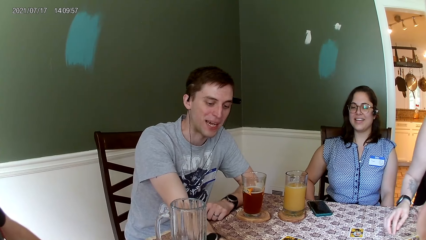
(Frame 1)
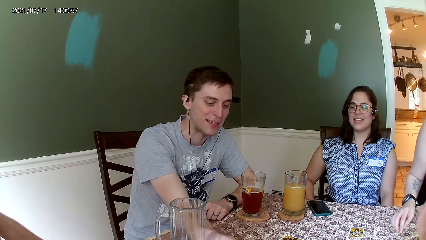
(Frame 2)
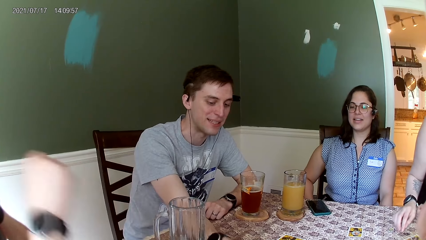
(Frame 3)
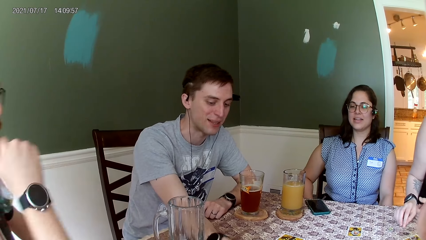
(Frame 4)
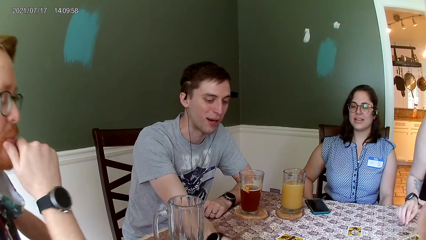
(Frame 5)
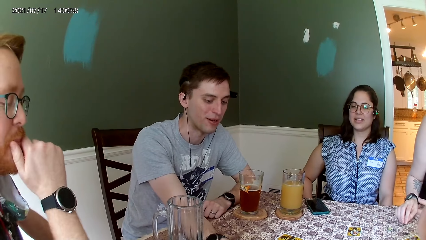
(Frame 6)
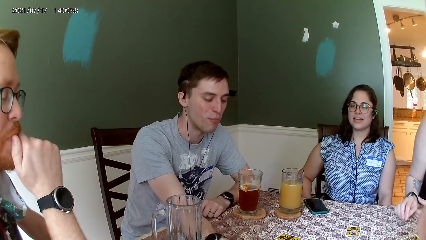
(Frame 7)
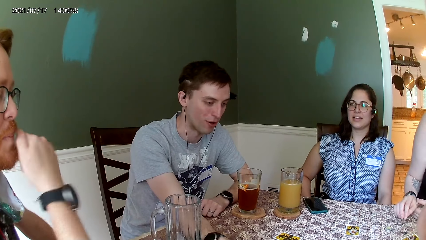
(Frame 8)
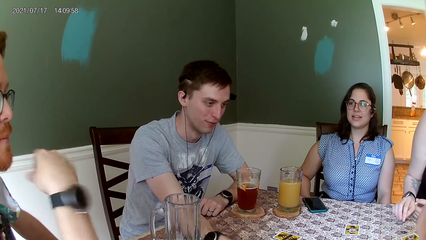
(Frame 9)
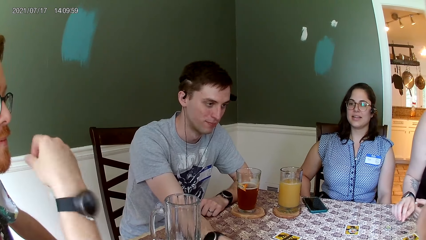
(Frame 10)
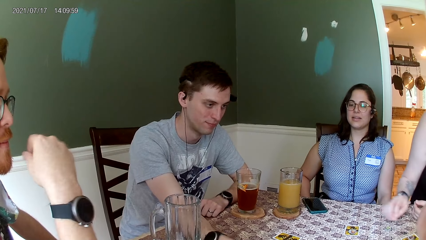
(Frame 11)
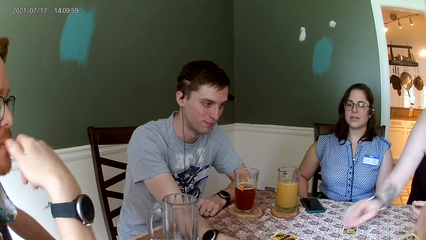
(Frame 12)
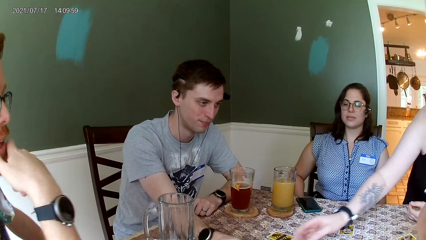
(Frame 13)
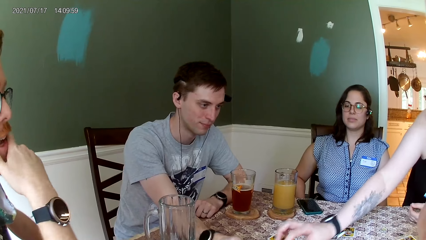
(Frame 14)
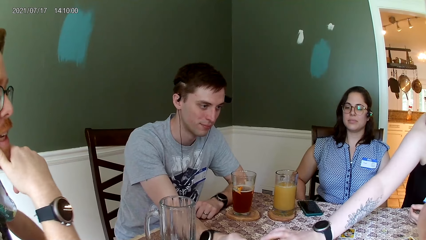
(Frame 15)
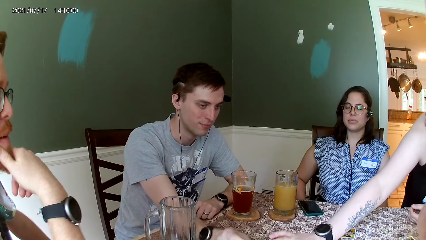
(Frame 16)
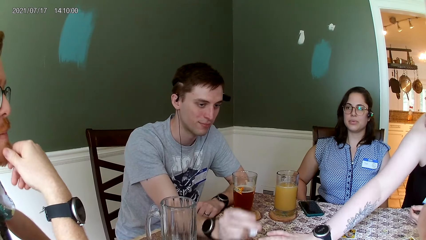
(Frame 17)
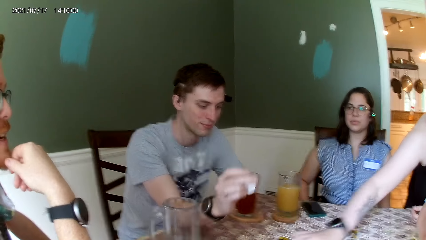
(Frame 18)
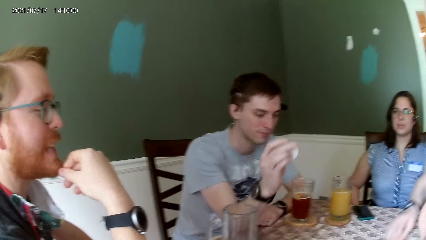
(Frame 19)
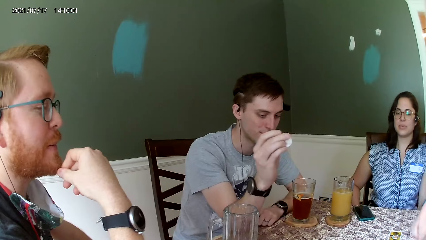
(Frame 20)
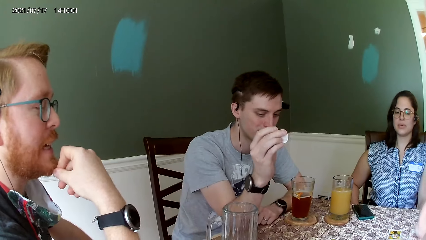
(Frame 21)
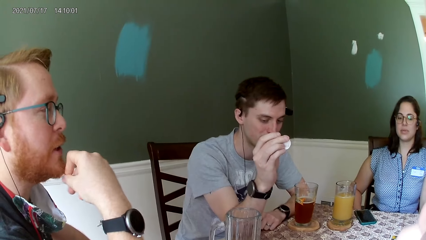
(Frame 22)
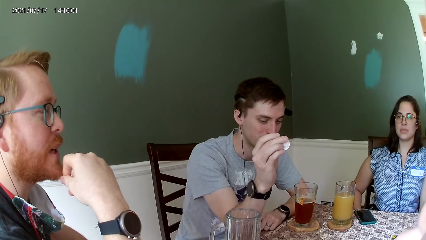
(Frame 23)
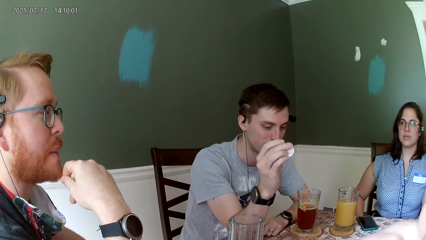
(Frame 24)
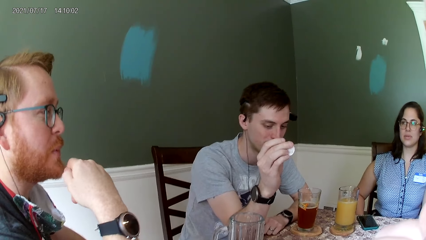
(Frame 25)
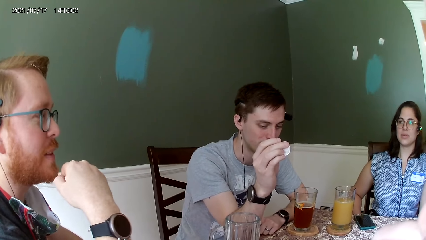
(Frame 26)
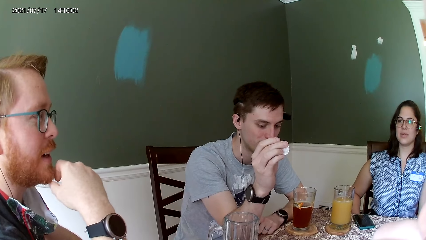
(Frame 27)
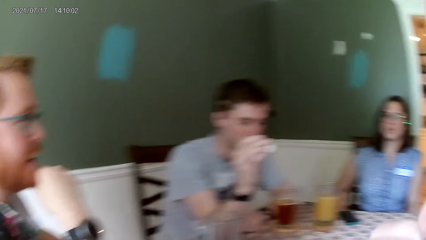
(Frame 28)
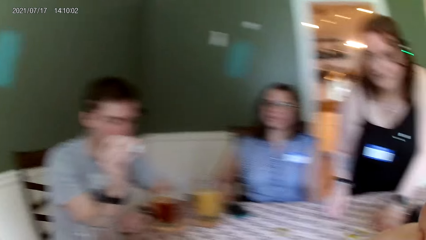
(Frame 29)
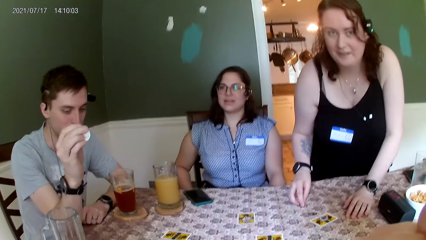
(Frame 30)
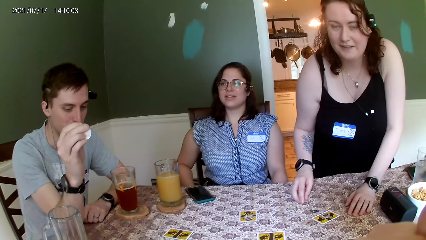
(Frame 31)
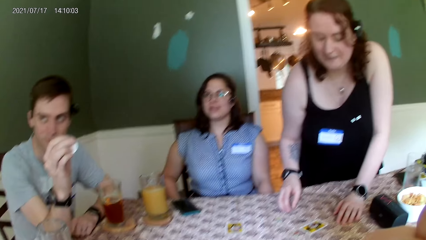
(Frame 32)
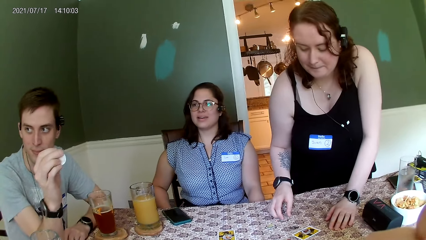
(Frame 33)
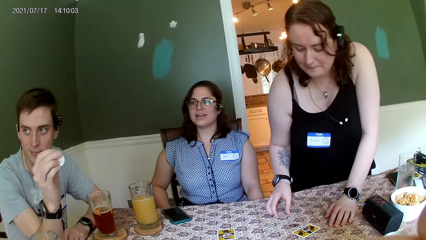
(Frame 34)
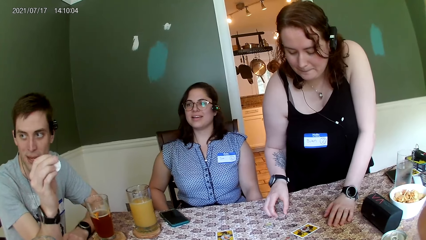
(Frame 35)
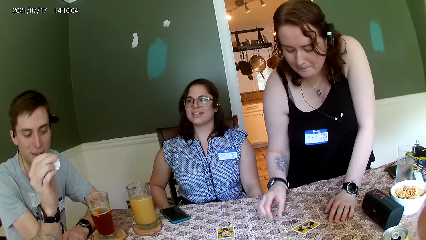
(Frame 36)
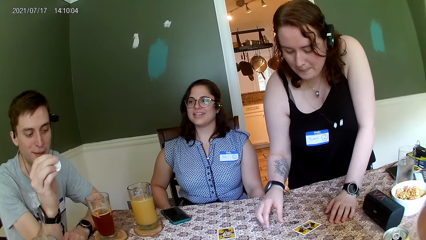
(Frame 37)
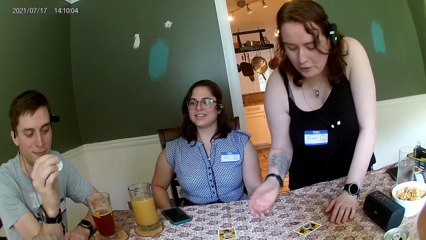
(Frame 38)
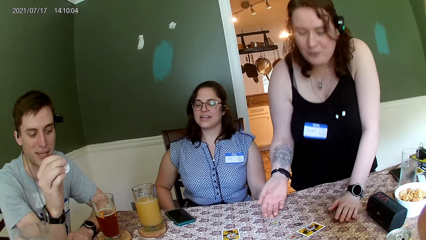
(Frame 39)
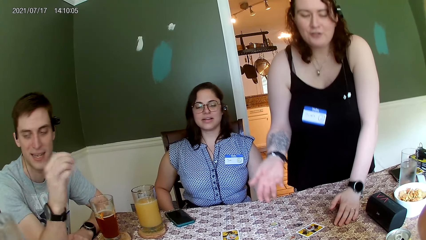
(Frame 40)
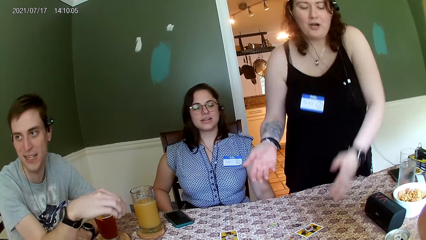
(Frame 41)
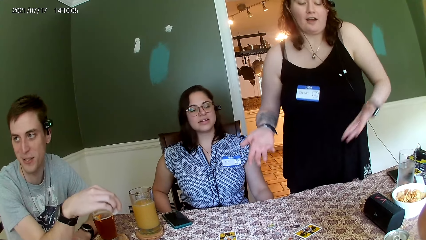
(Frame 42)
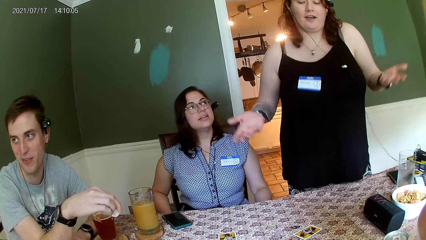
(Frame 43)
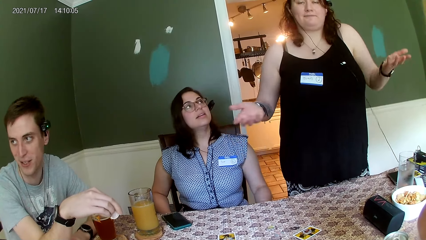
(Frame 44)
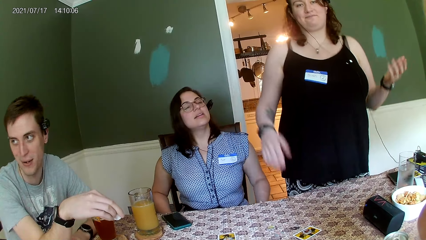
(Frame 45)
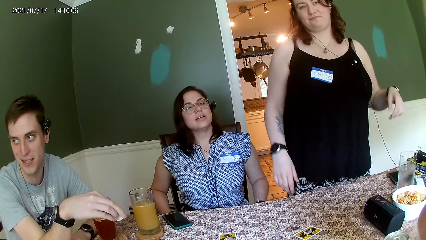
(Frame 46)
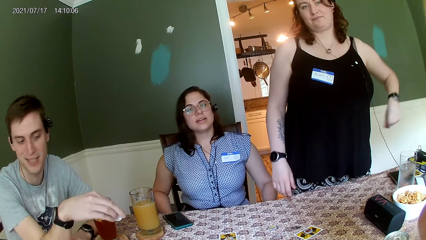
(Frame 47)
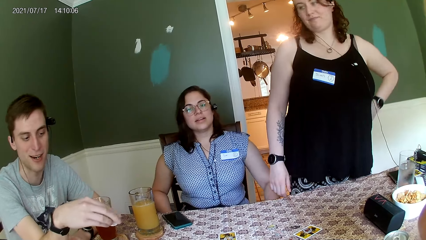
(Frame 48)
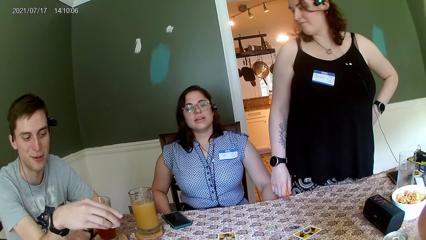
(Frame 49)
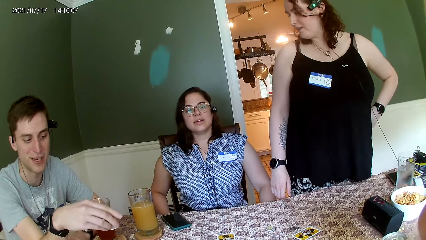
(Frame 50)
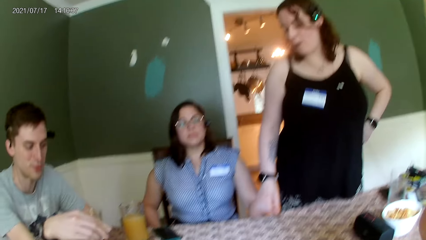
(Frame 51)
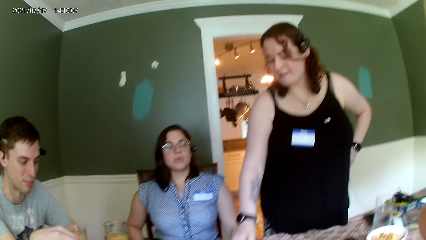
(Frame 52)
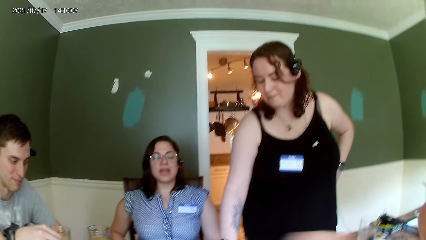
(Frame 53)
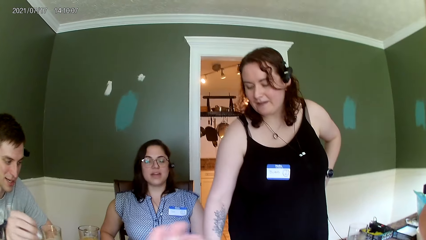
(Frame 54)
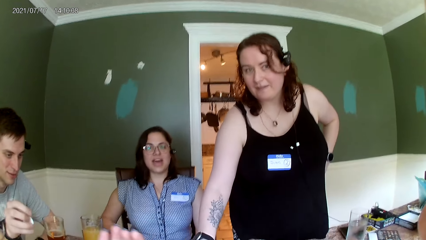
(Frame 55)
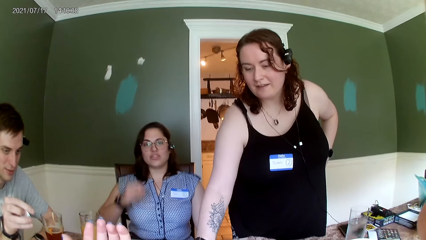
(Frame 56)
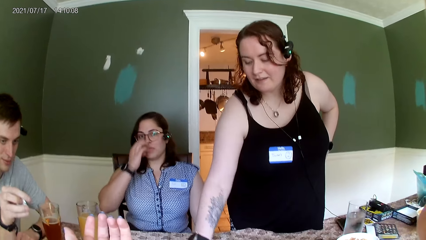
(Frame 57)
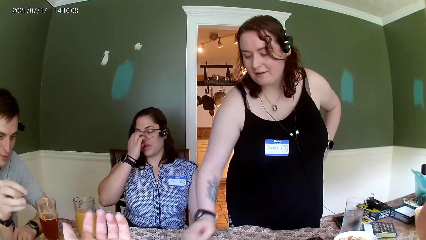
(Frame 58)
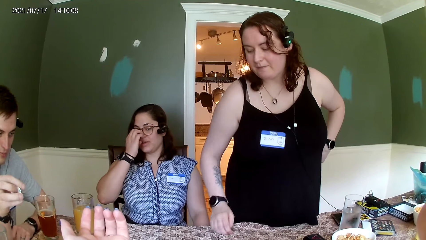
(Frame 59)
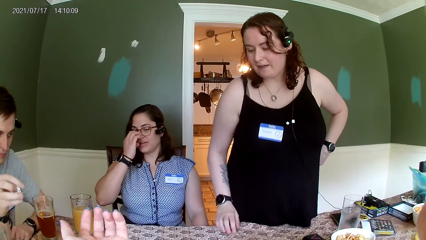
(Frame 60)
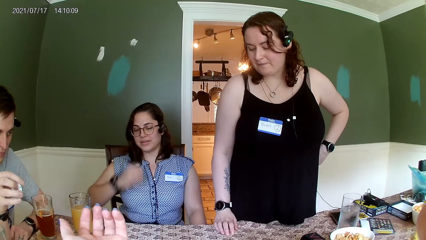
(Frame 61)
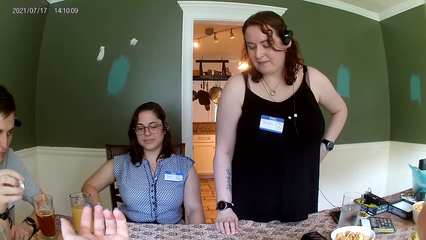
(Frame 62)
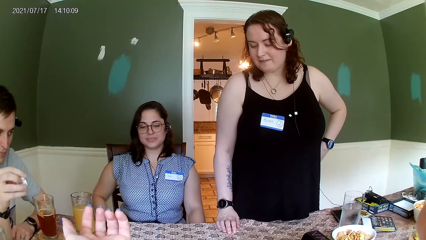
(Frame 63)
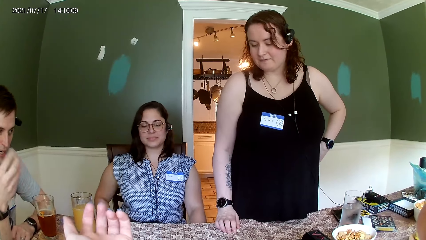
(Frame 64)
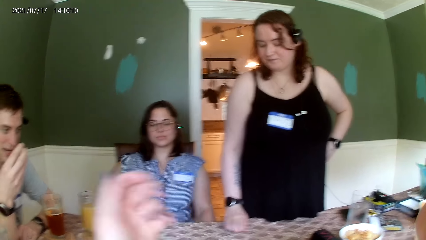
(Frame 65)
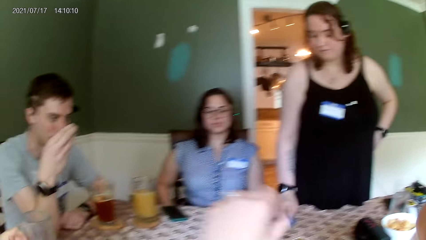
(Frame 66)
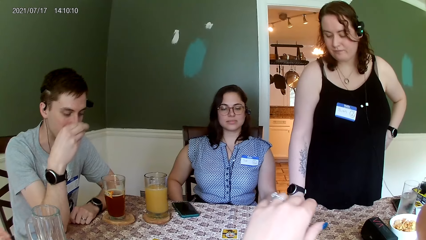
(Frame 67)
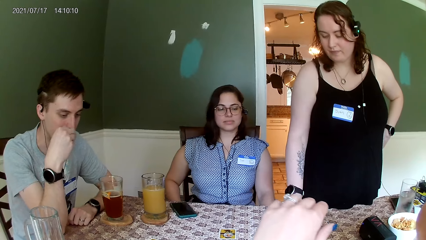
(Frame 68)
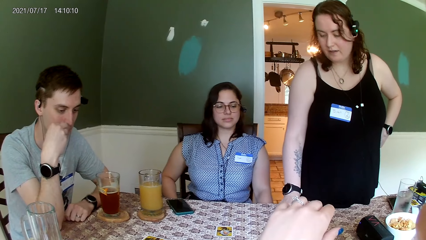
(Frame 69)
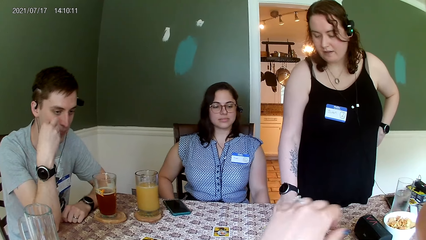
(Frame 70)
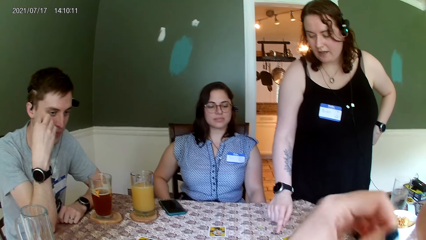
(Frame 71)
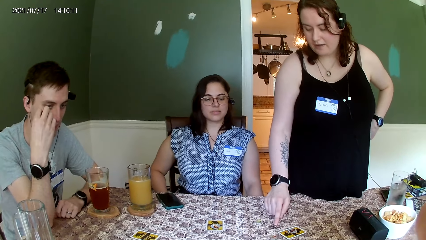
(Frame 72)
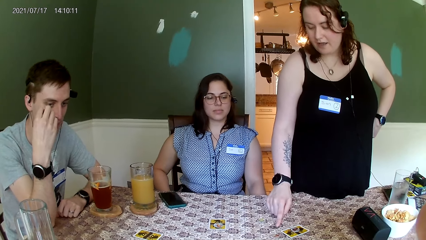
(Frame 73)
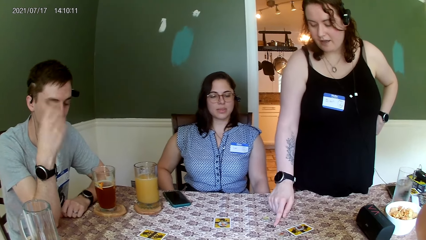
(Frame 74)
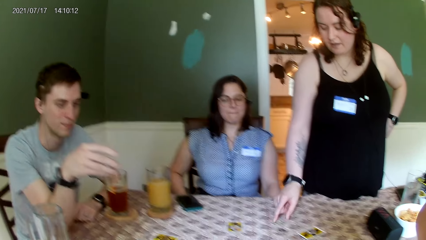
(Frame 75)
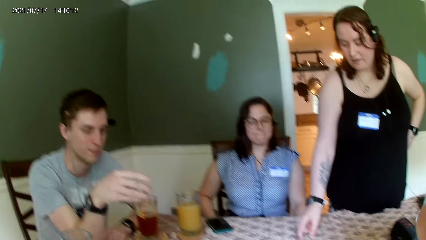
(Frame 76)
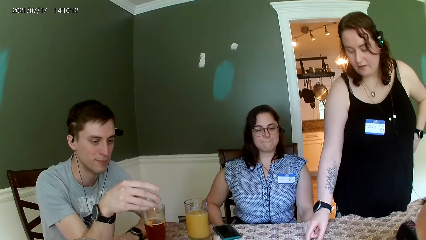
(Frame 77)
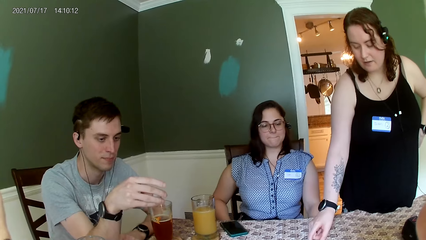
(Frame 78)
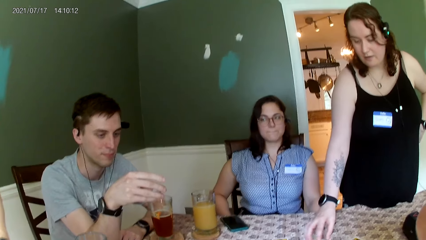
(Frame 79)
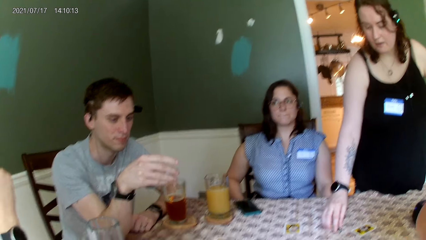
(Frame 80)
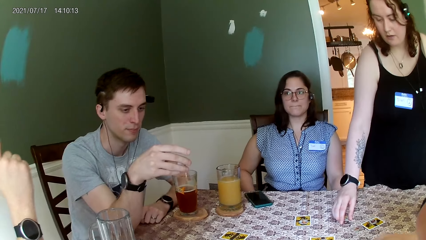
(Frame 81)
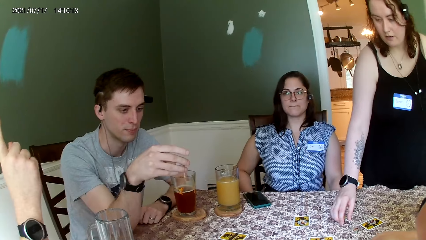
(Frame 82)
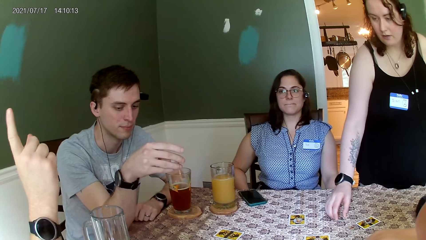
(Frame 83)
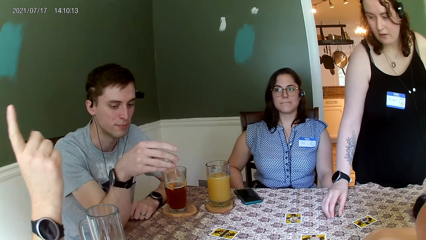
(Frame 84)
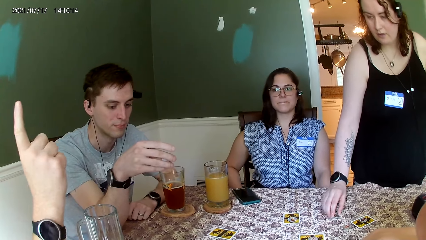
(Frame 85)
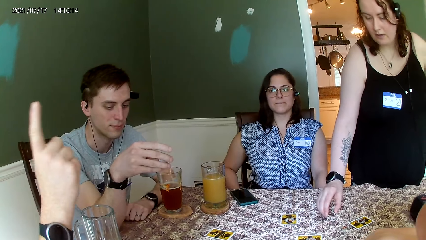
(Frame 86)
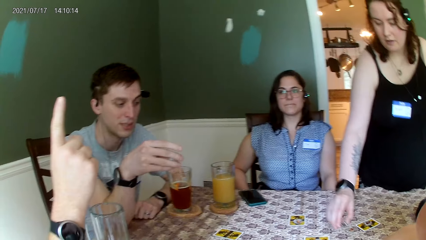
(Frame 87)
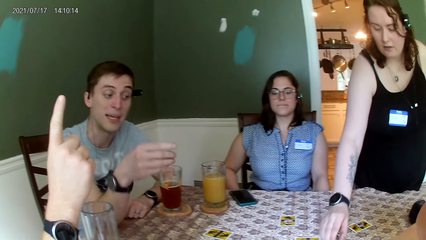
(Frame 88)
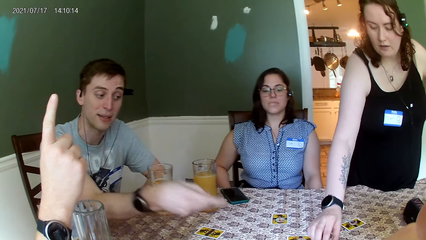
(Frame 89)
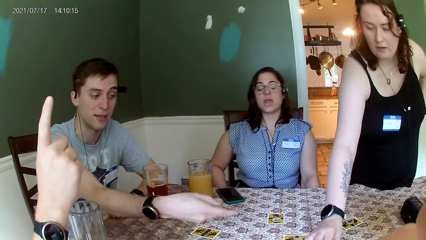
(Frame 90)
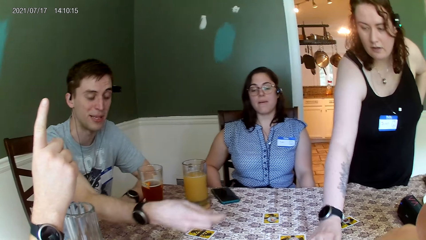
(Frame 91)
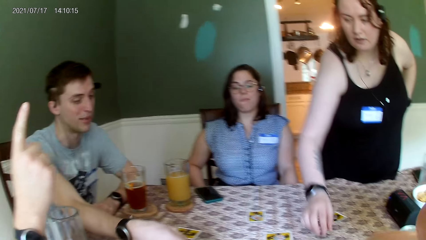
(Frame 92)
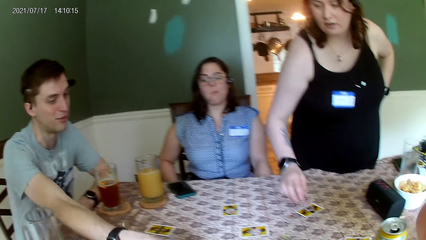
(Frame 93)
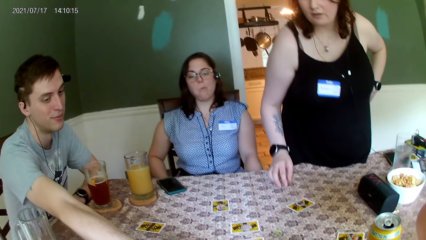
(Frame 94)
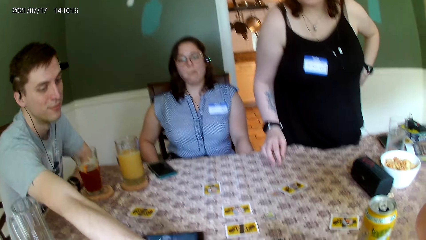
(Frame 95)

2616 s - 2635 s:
The camera wearer looks around. The woman places her right hand on the card on the table. She picks up the coin from the table with her right hand and drops the coin on the table with her right hand. The camera wearer interacts. The woman adjusts the coin on the table with her right hand. She picks up the coin from the table with her right hand.
